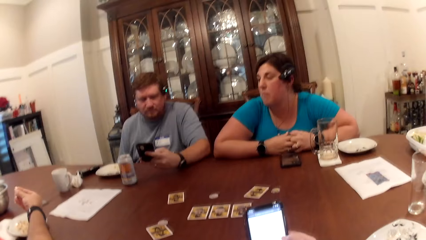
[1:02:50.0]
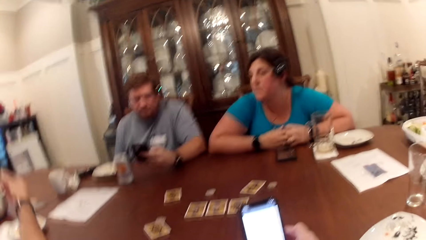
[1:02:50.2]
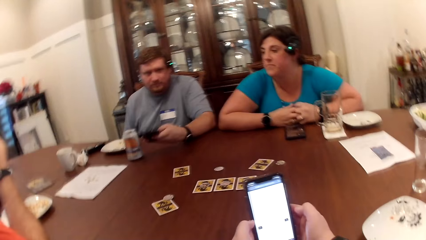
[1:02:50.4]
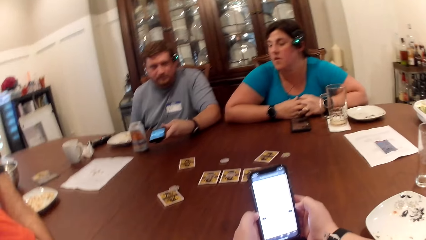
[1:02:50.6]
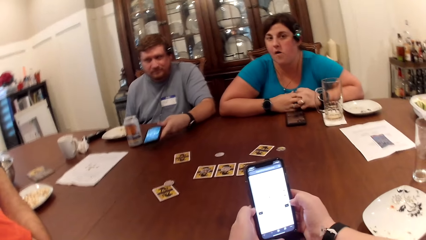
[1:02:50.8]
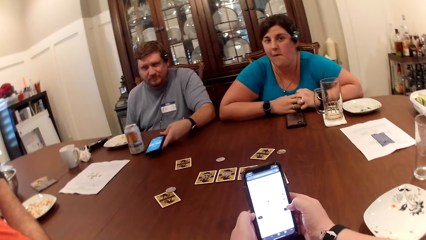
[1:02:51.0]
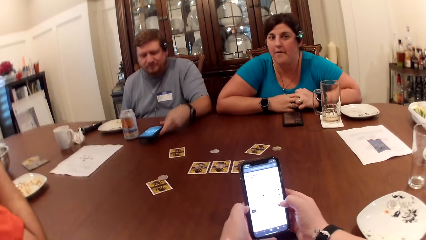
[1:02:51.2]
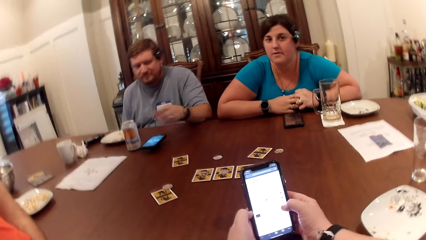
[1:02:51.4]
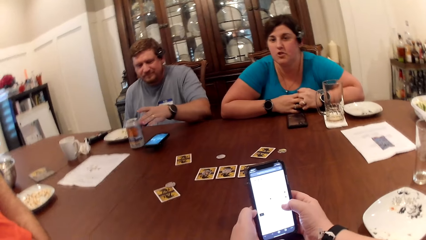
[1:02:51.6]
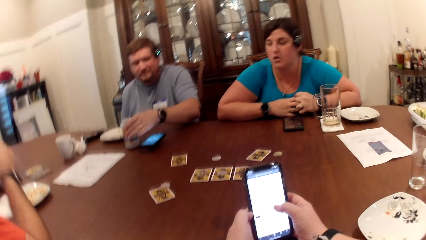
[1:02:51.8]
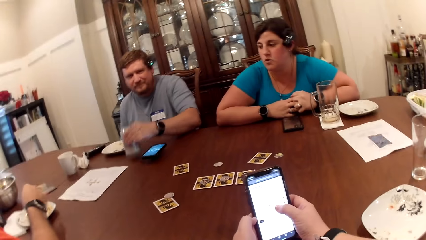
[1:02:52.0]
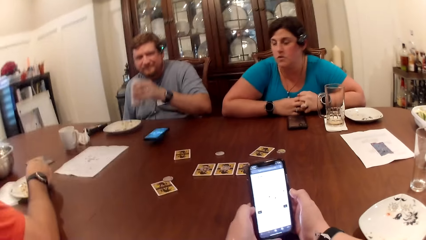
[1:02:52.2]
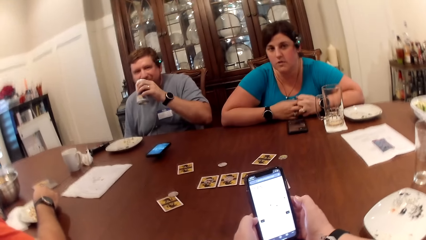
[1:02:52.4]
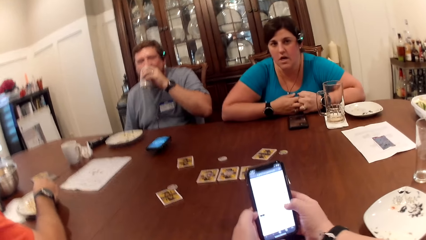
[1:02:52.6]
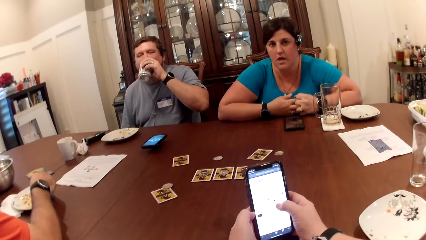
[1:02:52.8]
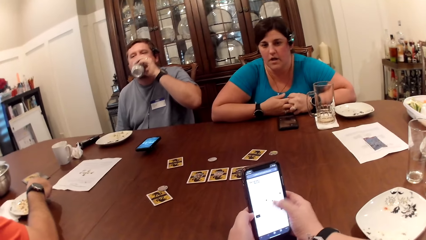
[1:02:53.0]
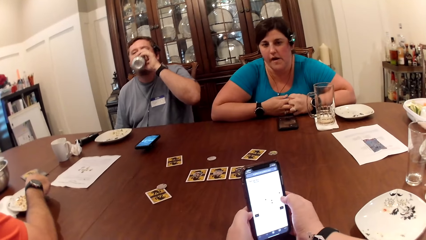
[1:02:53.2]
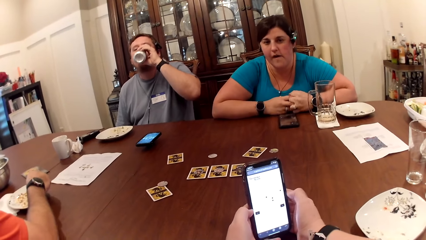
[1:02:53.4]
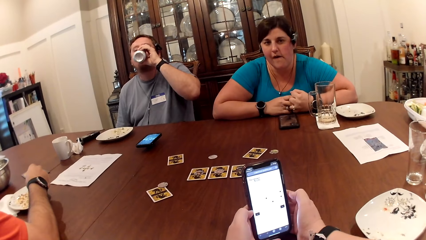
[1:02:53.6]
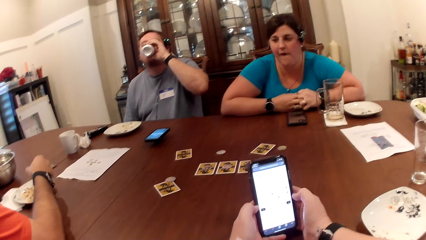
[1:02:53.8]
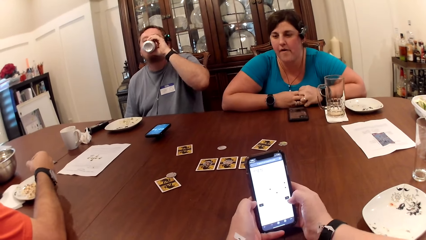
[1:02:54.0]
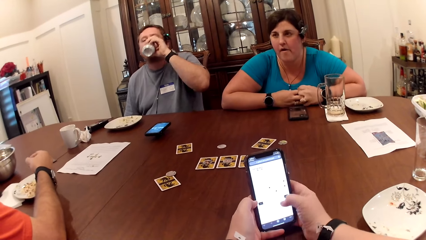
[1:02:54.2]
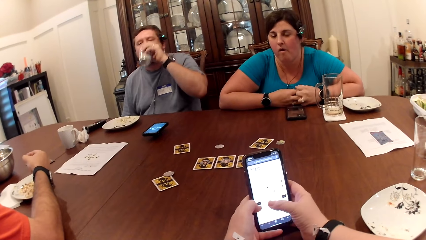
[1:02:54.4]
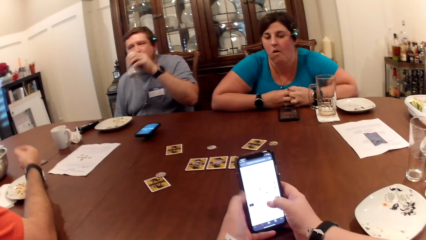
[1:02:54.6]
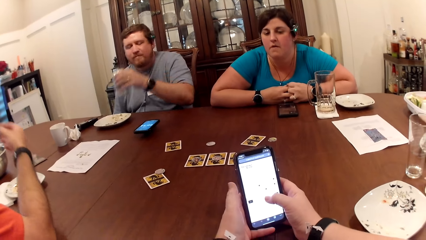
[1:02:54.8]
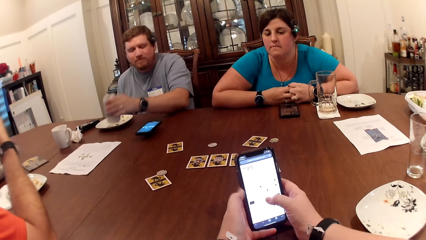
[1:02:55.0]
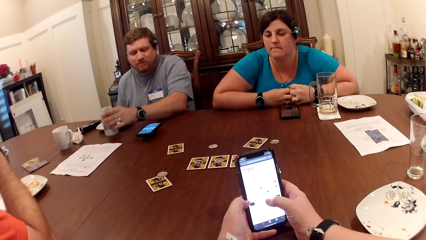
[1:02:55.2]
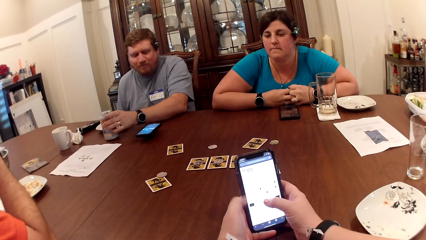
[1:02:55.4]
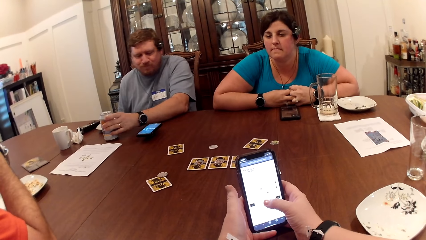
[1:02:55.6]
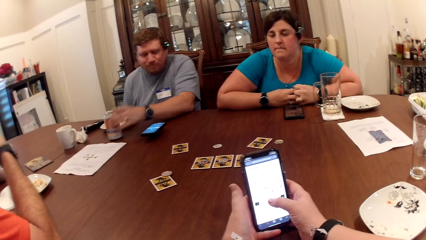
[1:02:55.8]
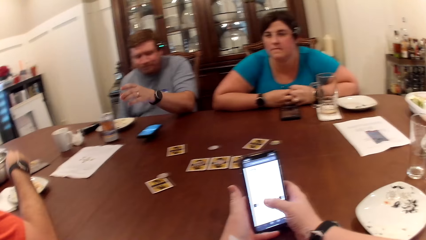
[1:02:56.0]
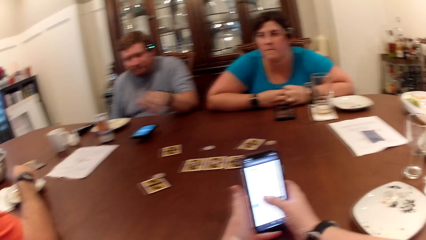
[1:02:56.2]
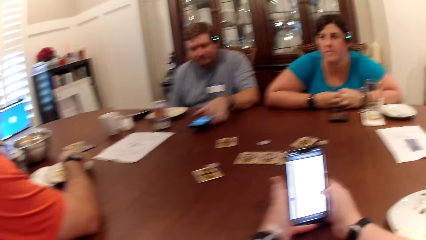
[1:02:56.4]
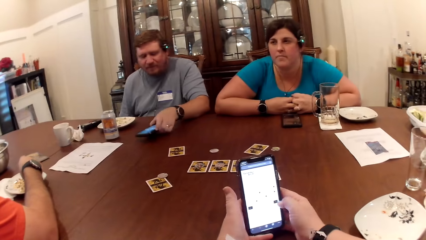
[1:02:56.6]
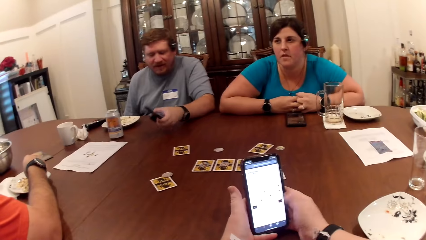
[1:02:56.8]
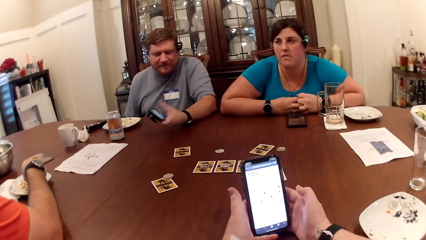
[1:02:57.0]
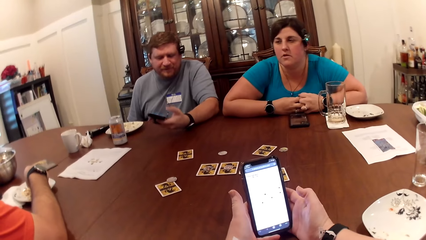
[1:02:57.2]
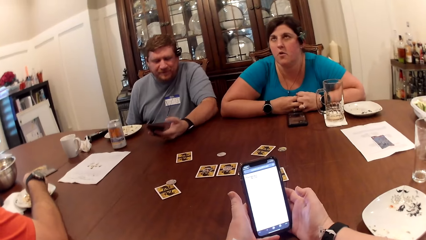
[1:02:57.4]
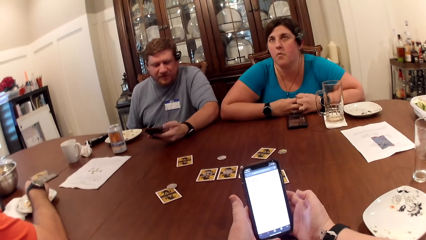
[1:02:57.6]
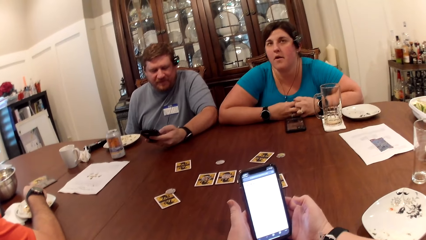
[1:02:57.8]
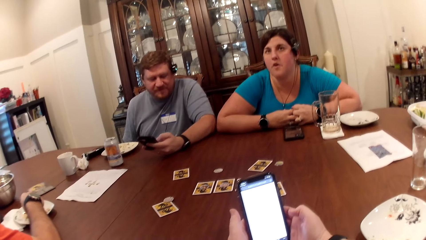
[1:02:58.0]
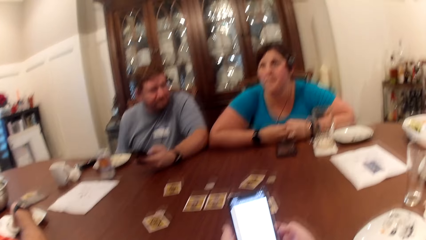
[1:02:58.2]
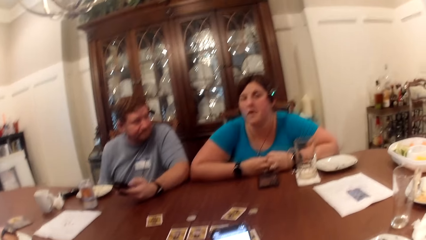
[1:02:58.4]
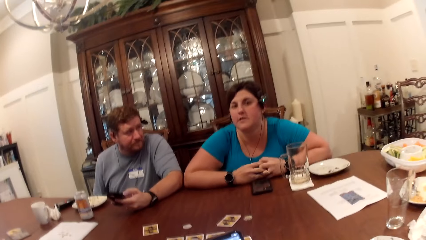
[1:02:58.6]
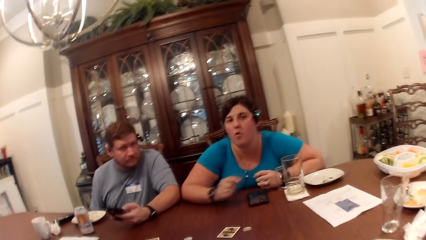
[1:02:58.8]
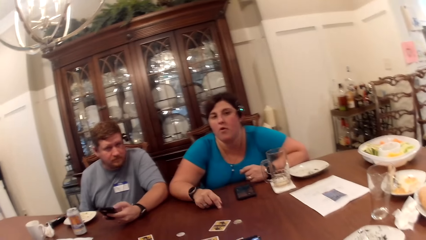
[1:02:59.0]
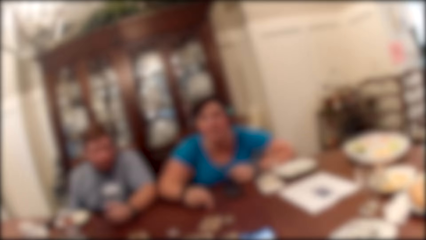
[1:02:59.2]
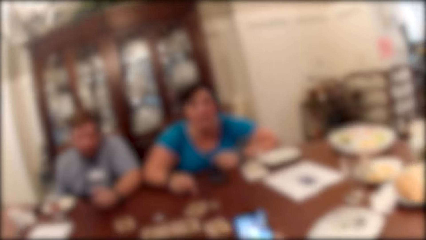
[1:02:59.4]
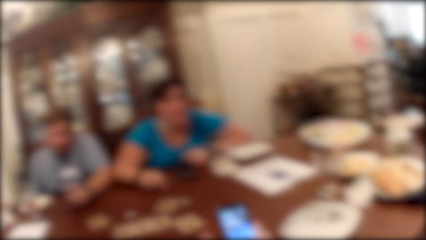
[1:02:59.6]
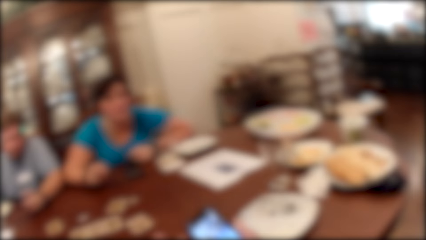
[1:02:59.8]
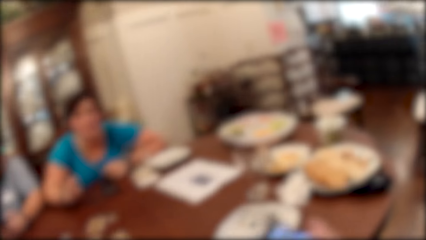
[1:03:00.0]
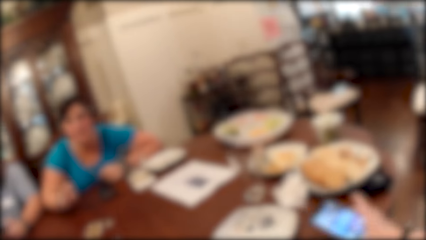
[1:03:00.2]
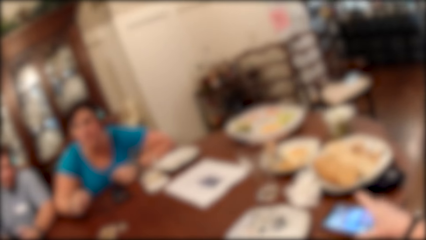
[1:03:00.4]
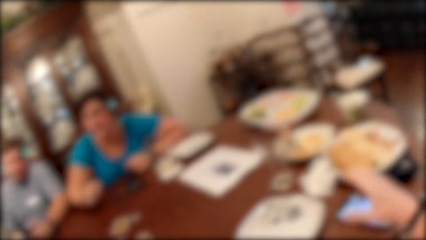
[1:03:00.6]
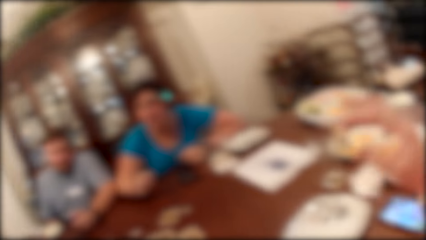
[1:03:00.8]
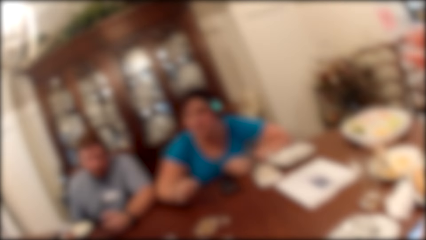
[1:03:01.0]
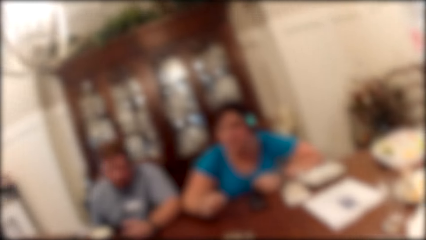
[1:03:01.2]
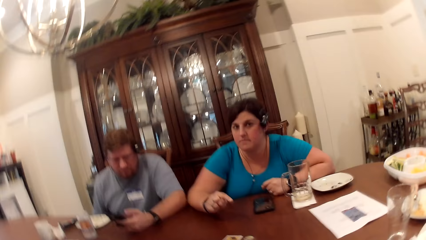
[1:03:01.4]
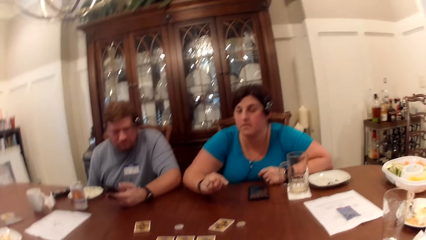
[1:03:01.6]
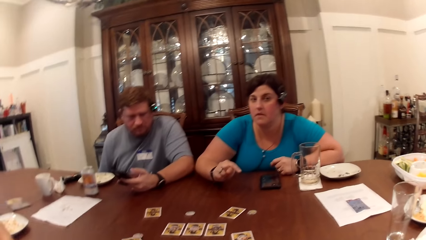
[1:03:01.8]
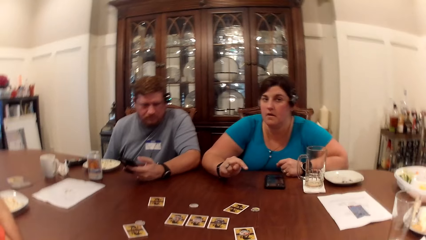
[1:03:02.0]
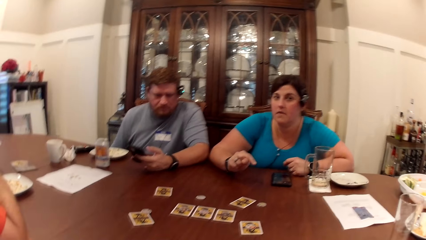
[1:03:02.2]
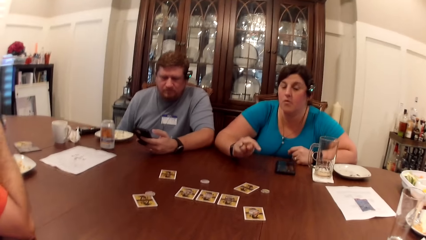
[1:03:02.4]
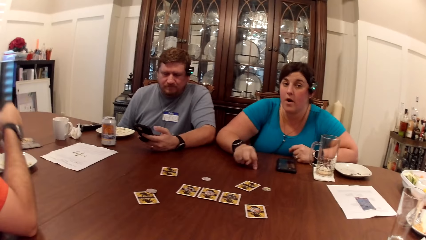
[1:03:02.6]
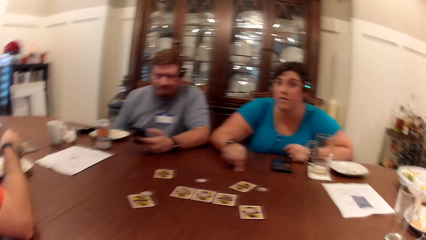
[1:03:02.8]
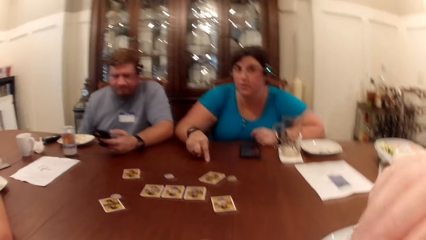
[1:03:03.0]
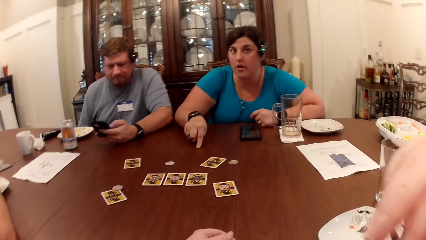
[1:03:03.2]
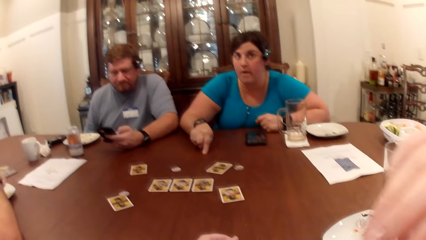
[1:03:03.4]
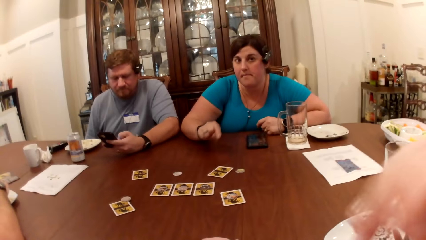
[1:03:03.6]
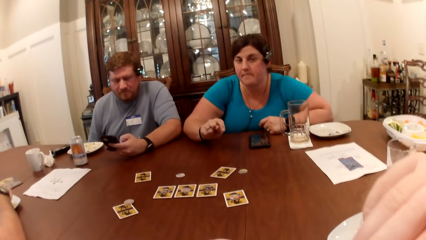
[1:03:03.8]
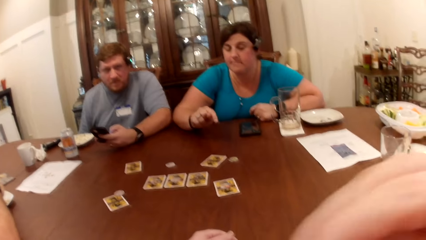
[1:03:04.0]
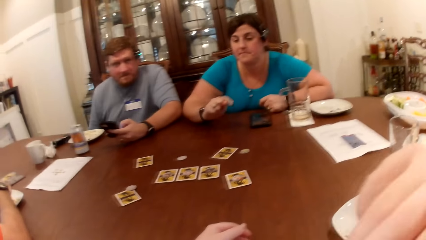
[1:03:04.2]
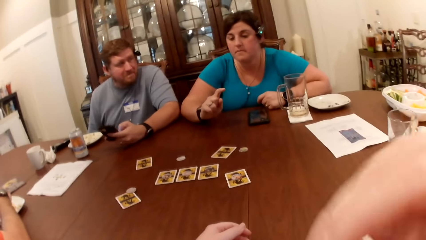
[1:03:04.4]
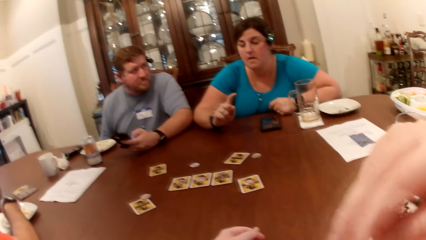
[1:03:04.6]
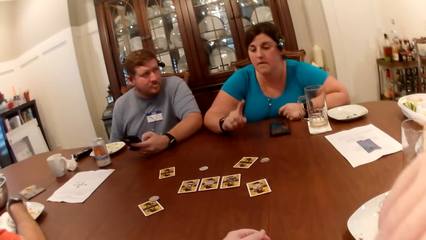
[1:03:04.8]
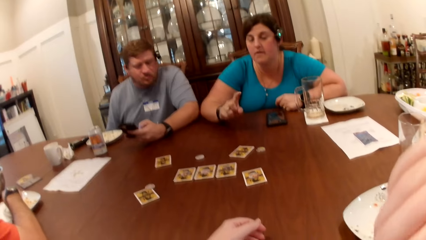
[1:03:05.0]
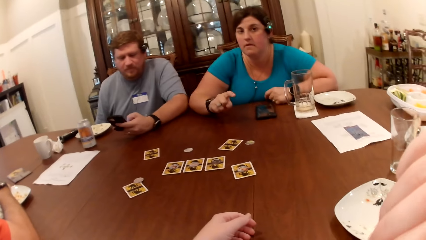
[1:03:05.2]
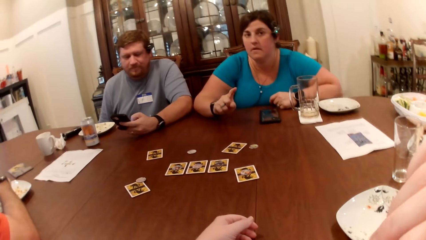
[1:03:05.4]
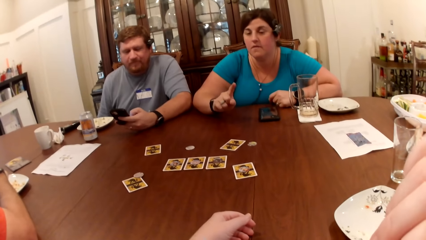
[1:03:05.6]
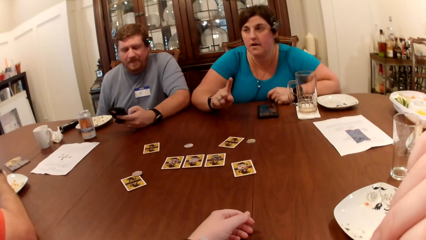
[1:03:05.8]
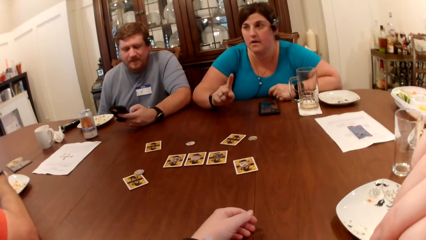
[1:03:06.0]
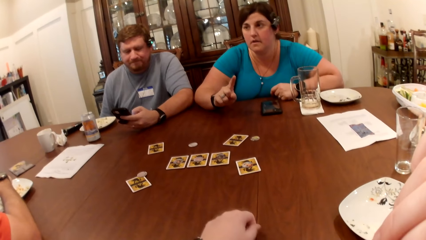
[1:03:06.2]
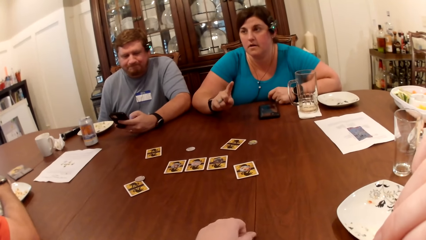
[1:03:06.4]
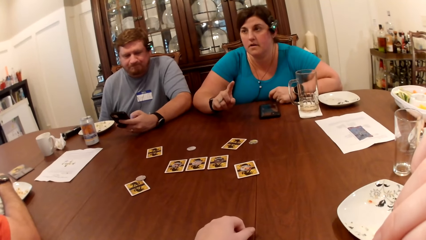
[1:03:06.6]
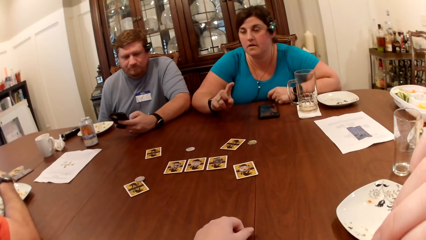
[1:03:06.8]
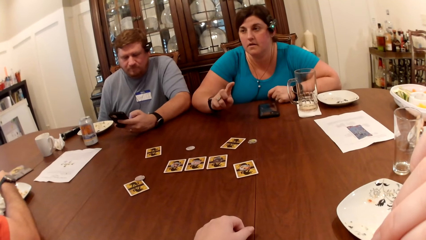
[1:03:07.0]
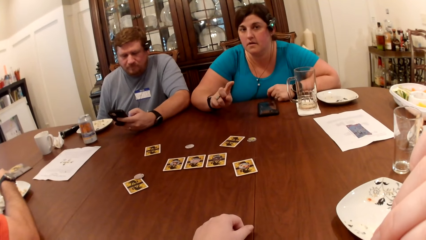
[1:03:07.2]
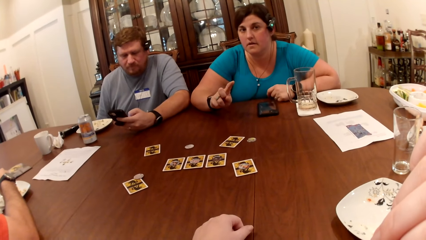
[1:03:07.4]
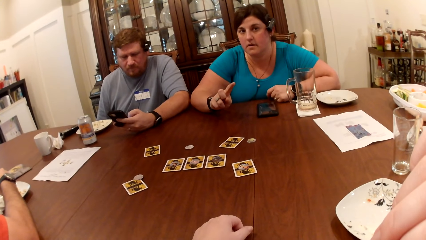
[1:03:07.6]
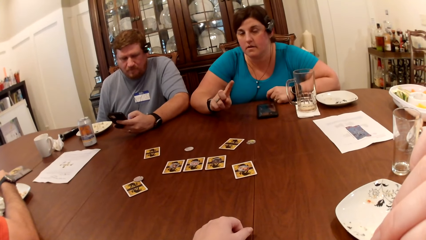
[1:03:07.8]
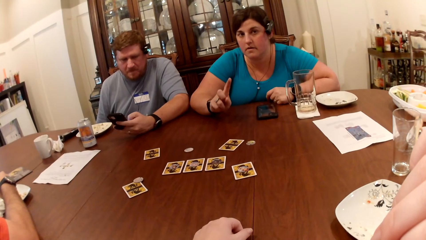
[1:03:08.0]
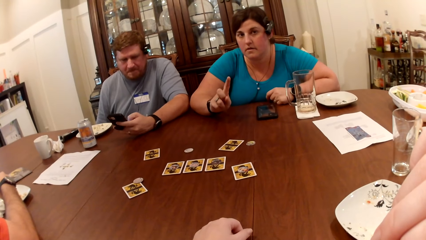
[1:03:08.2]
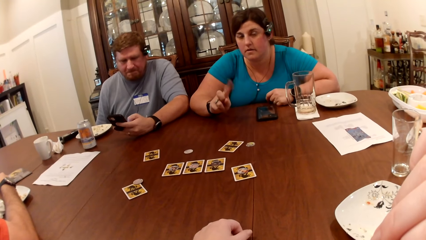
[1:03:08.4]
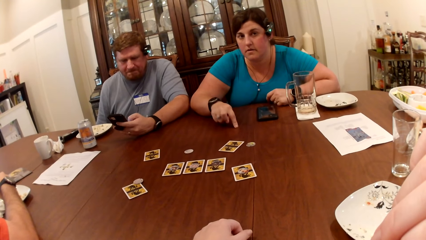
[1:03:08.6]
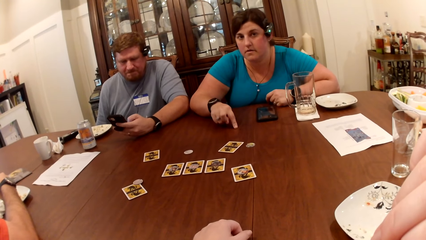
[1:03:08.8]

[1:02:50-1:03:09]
The man drops the phone on the table with his left hand, picks up a can from the table with his left hand, drinks beer from the can in his left hand, drops the can on the table with his left hand, picks up the phone from the table with his left hand and operates the phone with his left hand. The camera wearer drops the phone on the table with her right hand. A woman makes a gesture.
